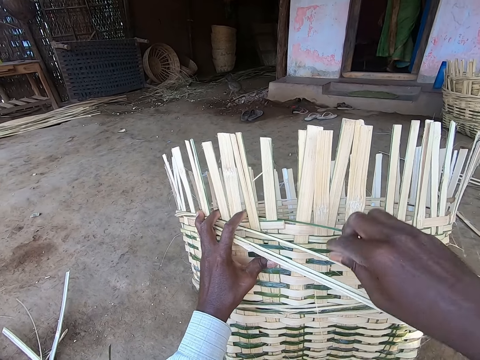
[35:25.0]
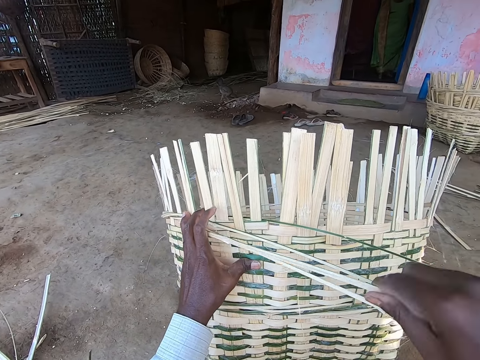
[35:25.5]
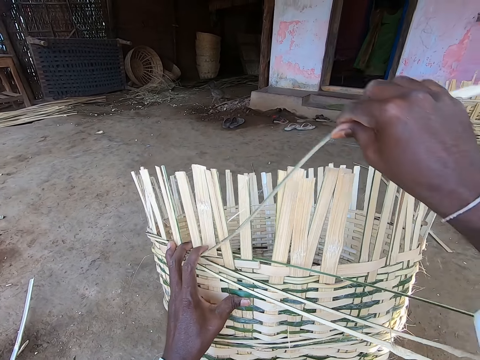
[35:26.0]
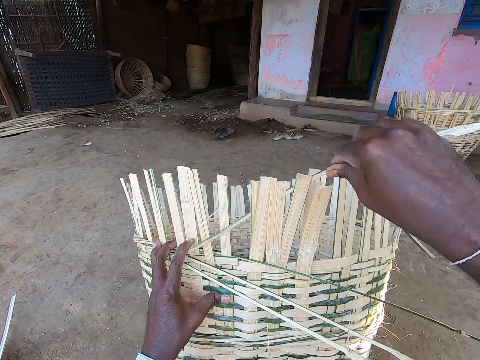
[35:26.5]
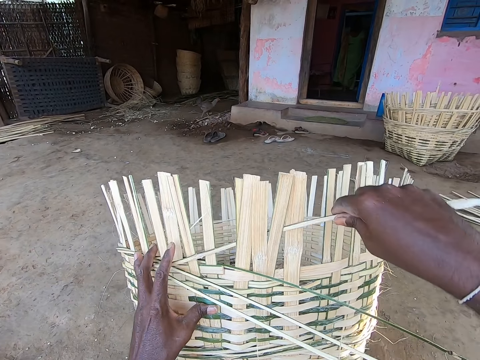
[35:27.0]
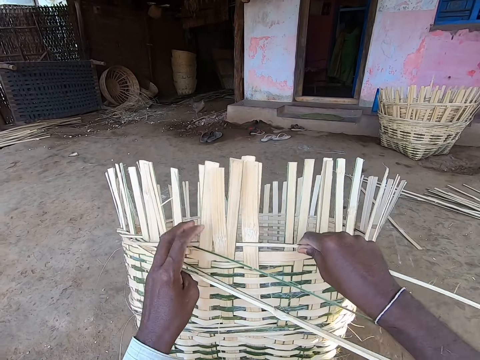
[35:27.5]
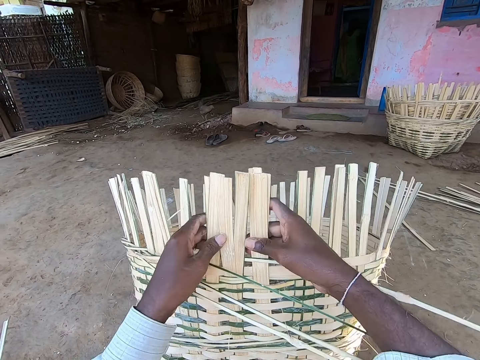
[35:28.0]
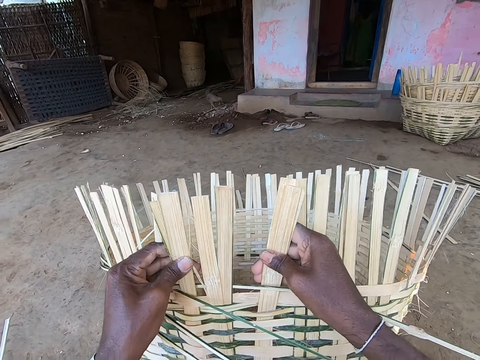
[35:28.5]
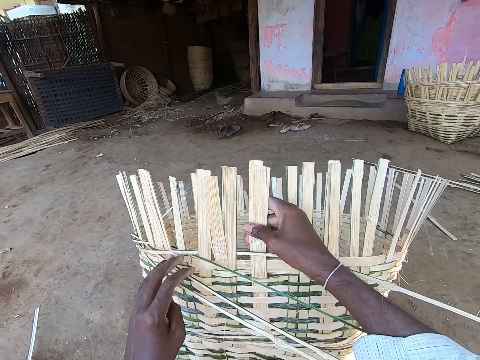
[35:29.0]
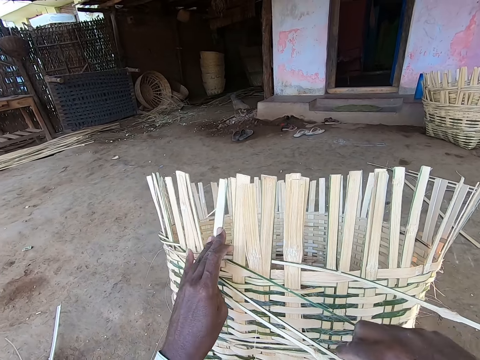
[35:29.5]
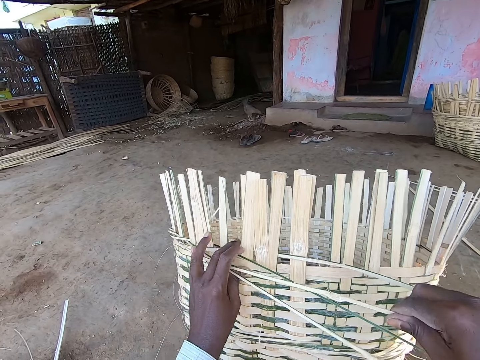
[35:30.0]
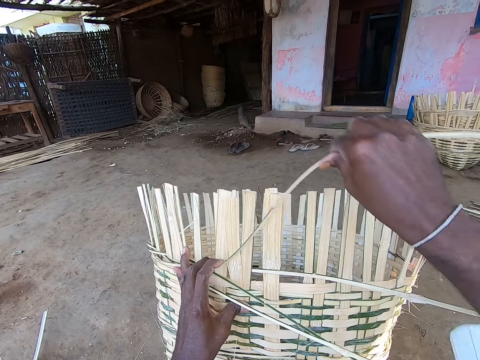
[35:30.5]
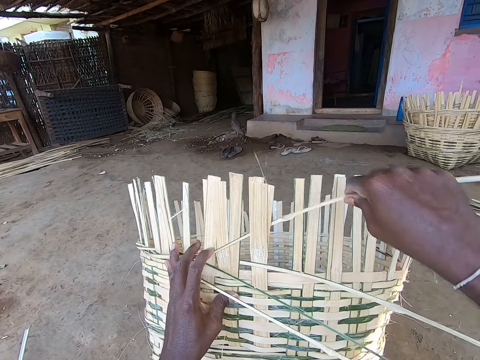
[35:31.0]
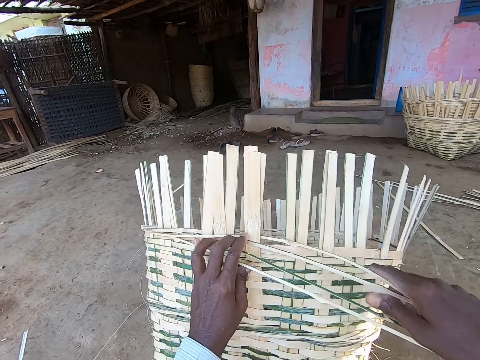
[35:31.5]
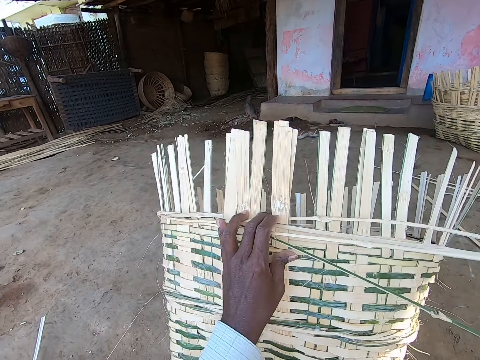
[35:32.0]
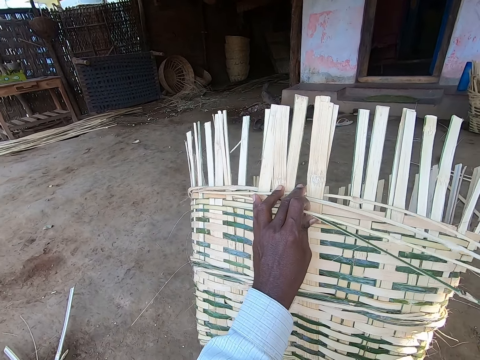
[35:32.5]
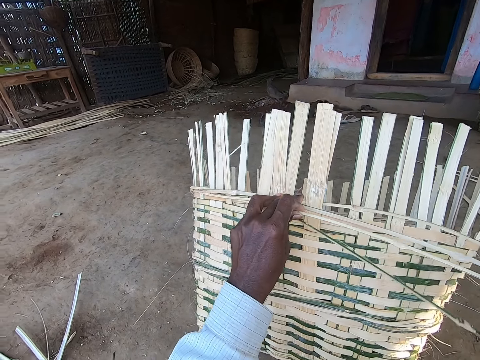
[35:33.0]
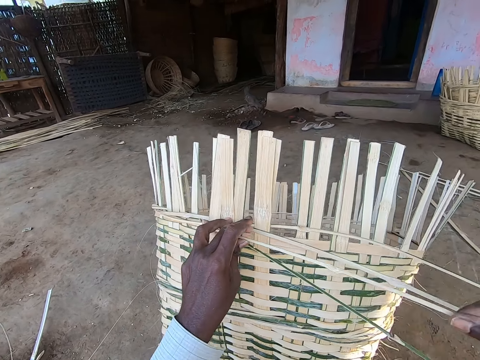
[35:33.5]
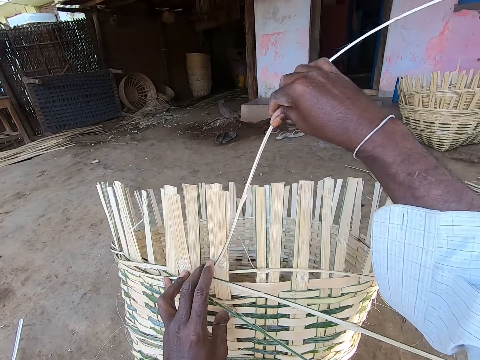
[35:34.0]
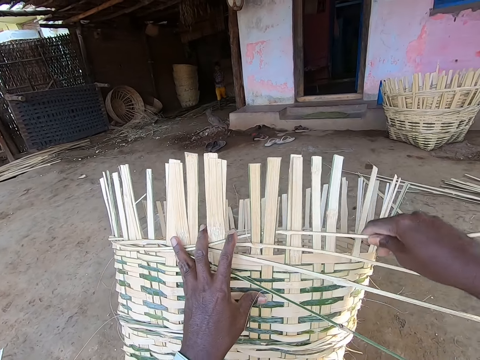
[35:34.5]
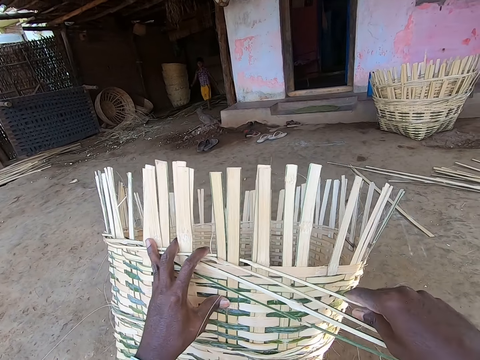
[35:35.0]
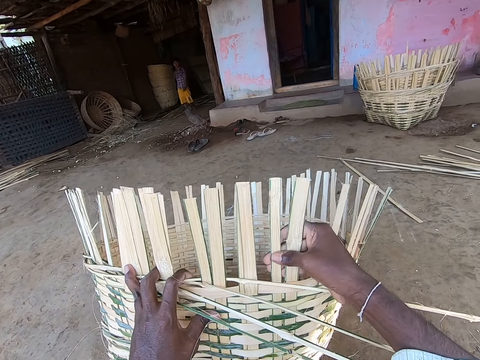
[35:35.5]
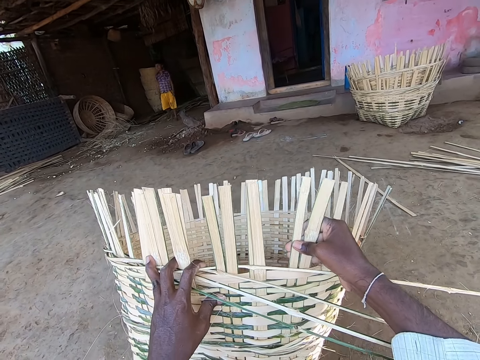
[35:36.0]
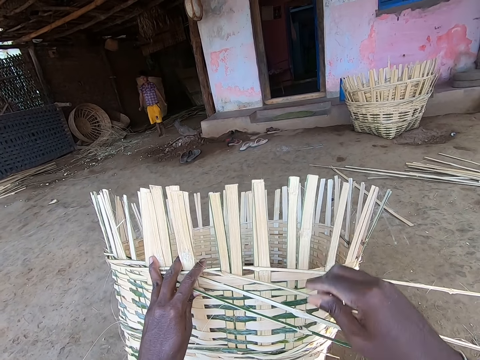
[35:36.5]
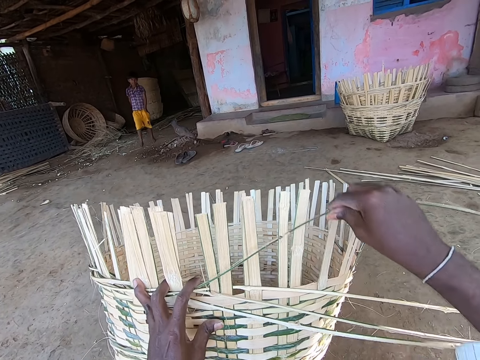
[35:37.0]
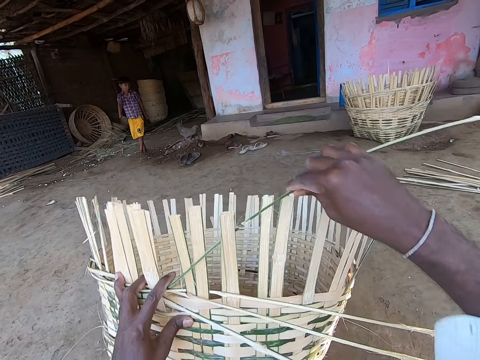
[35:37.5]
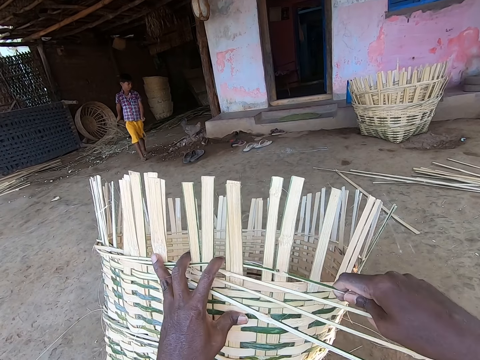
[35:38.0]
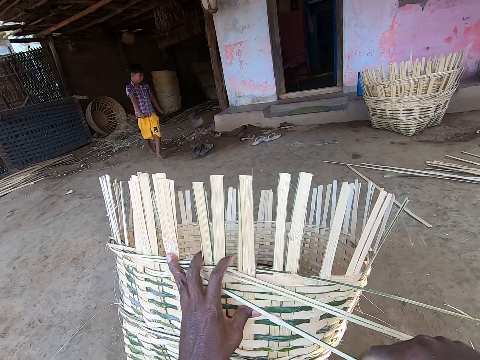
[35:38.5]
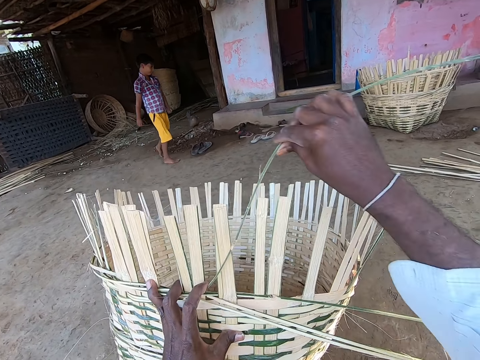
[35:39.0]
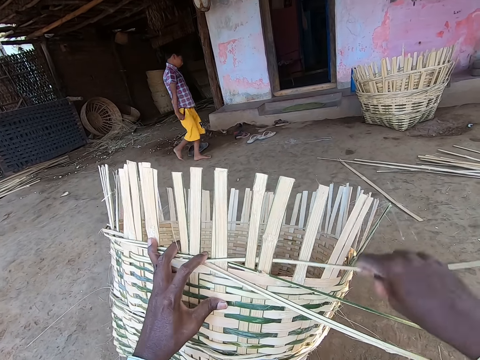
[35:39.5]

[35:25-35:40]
The camera wearer adjusts the warp fibers of the basket with both hands. He weaves the basket with the fibers with both hands. He shakes the fibers from the basket with his right hand. He weaves the basket with the fibers with both hands. He adjusts the warp fibers of the basket with his right hand. A boy walks. The camera wearer weaves the basket with the fibers with both hands.

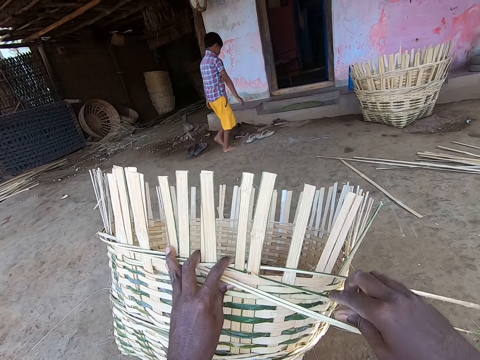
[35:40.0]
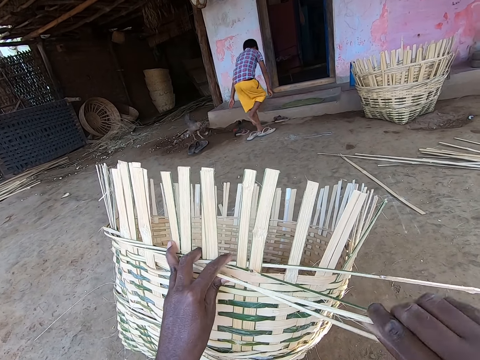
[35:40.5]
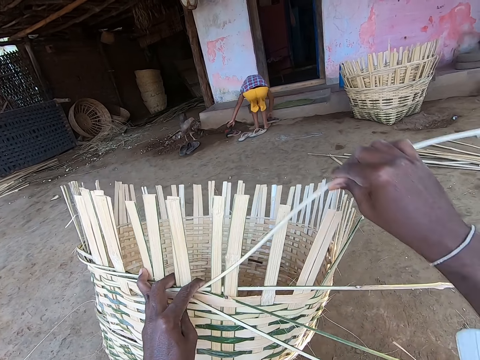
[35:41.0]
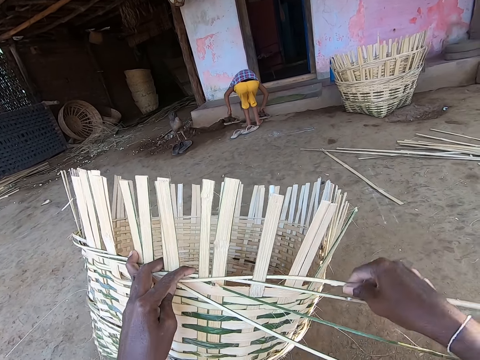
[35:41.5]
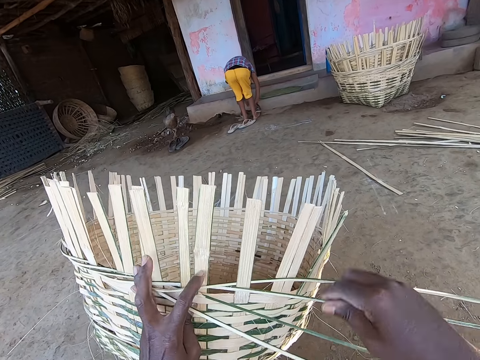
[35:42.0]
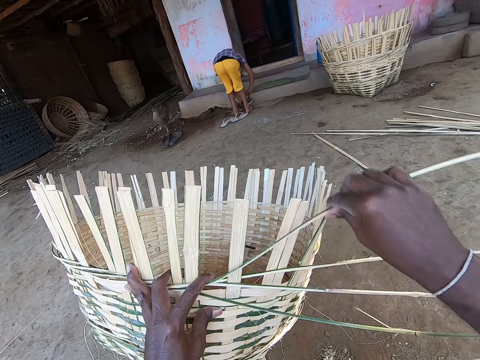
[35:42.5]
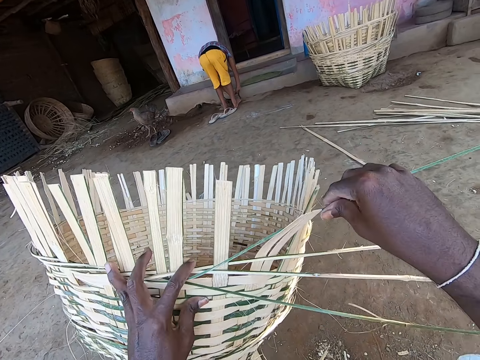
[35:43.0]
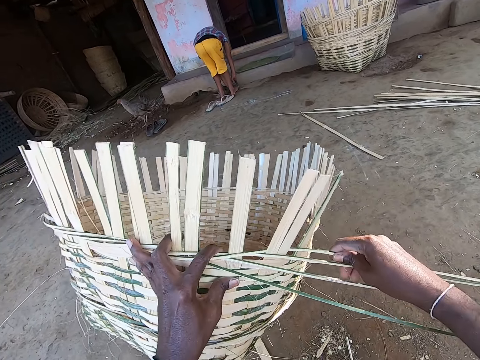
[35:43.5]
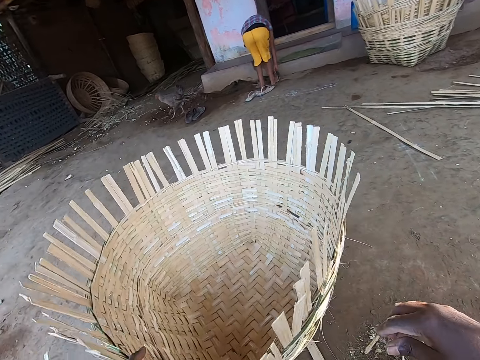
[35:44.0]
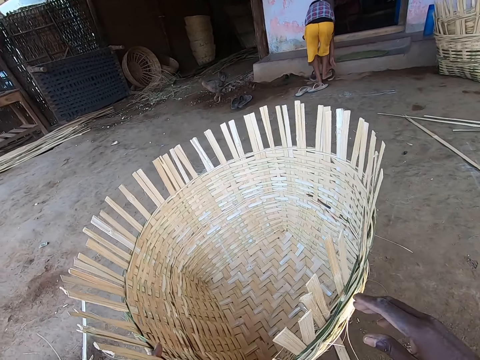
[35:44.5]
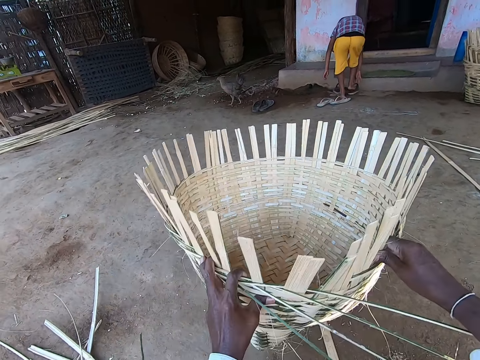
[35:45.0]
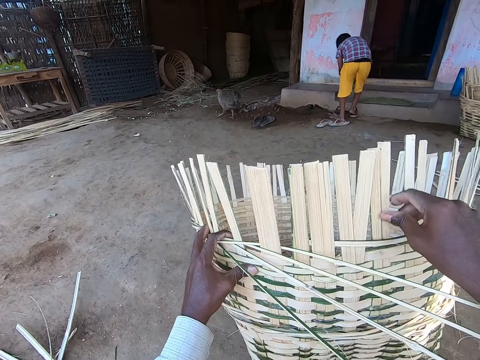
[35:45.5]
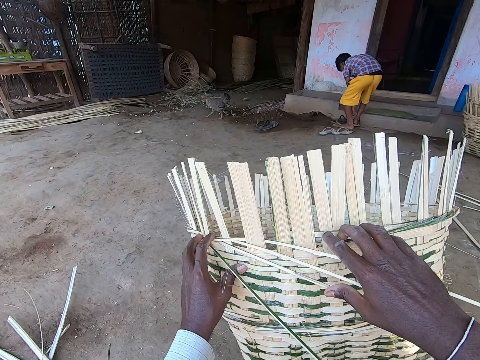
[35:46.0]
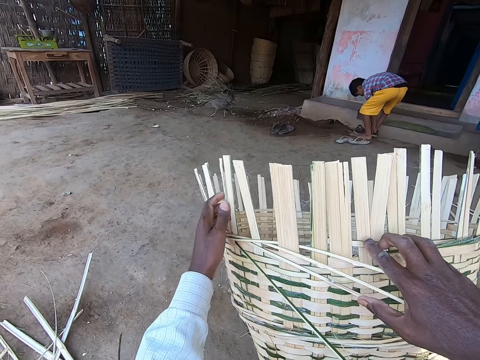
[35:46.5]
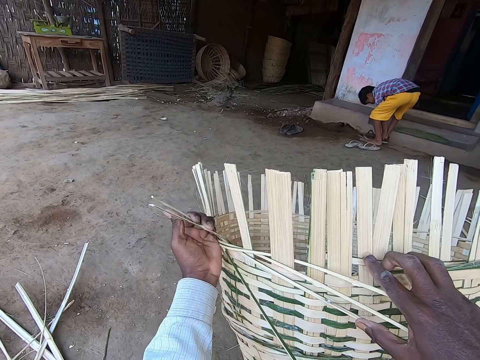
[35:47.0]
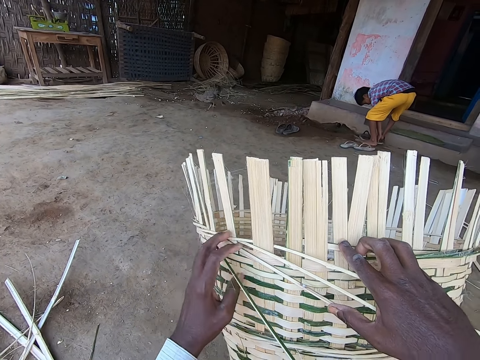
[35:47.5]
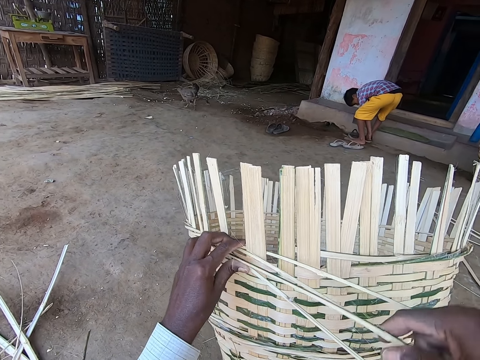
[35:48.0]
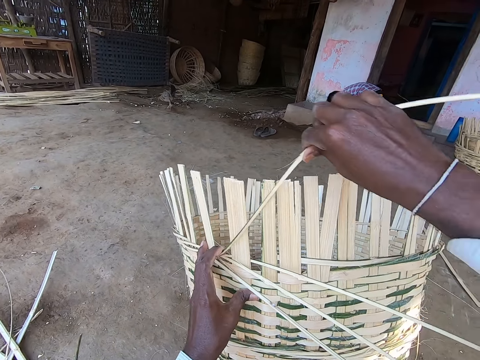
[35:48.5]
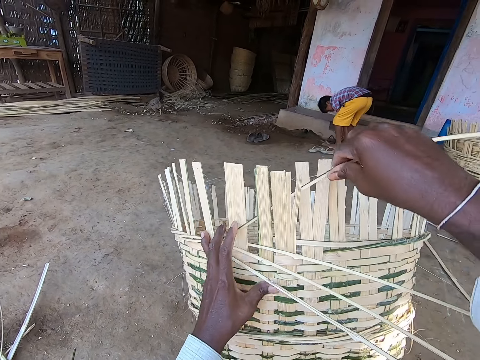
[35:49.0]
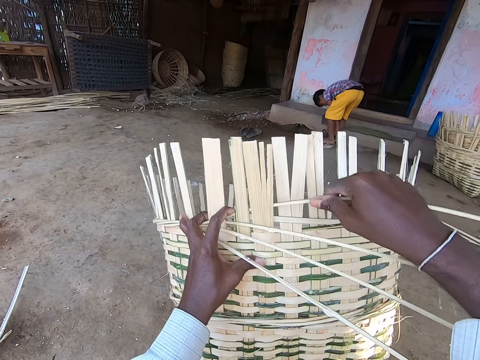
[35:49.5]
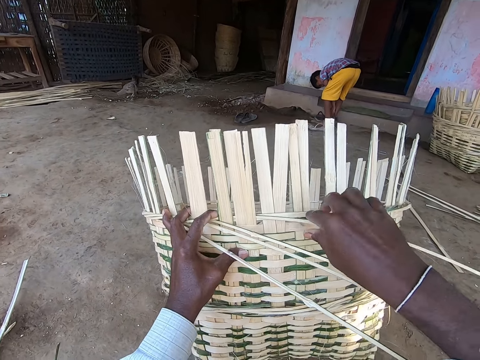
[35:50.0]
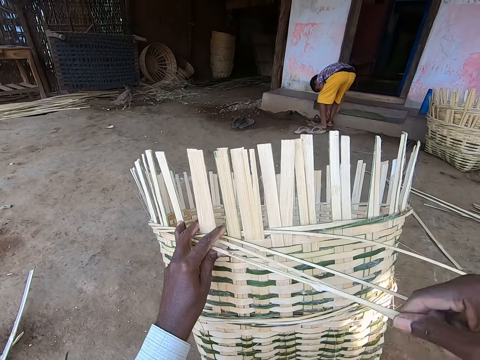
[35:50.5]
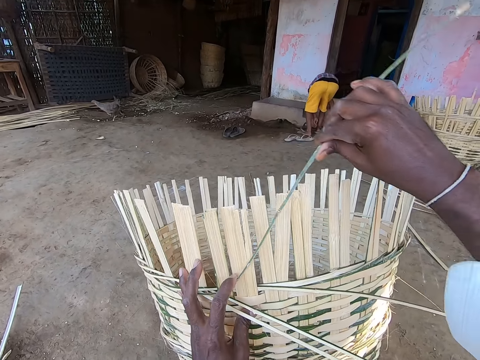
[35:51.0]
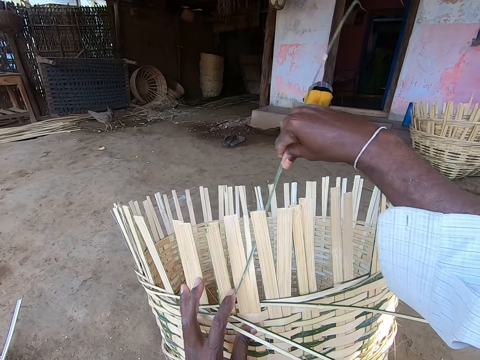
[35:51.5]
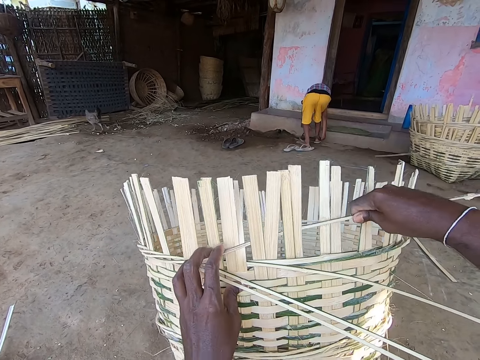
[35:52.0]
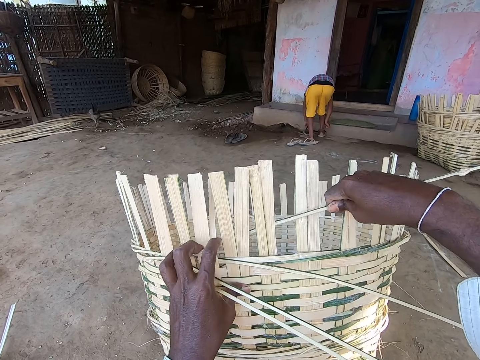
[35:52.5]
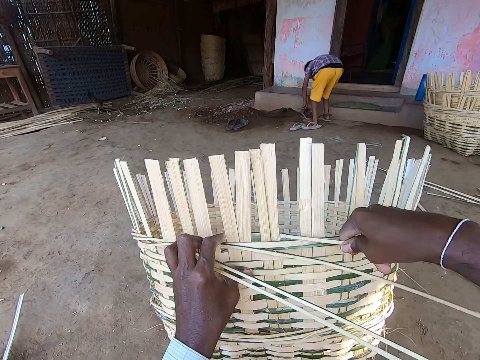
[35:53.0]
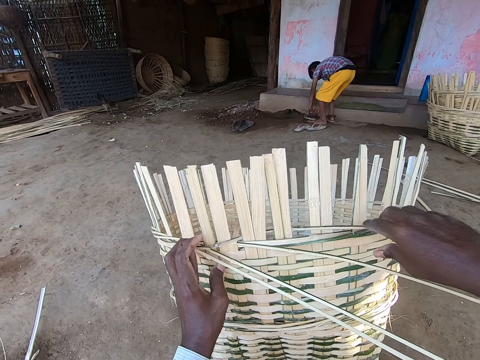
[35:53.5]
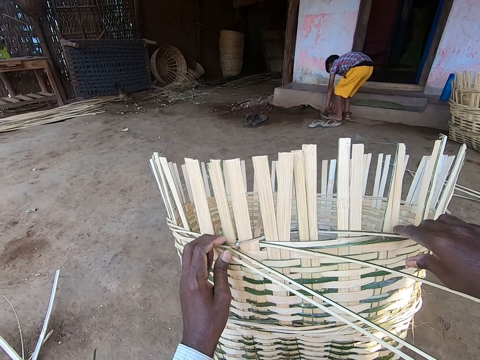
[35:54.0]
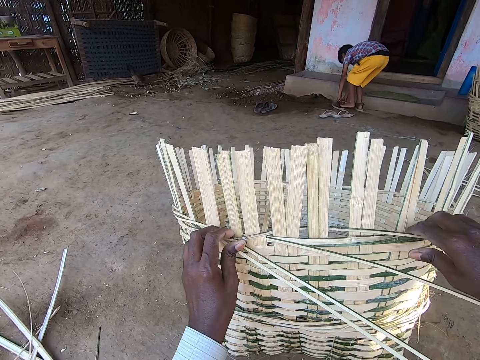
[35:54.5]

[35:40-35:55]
A boy takes a pair of sandals from the ground with both hands. The boy puts the sandal in his left hand on the ground, and holds the sandal in his right hand with his left hand. The camera wearer adjusts the basket on the ground with both hands. The boy wears the sandal on his right leg with both hands. The camera wearer adjusts the warp fibers of the basket with his left hand. He weaves the basket with the fibers with both hands. He weaves the basket. The boy takes the sandal on the ground with his left hand, and wears the sandal on his left foot with both hands.
